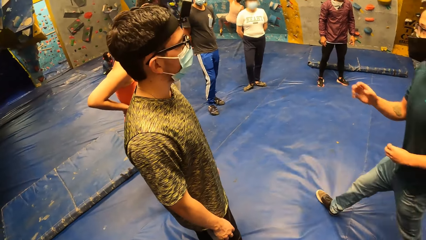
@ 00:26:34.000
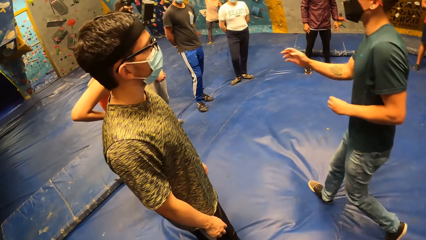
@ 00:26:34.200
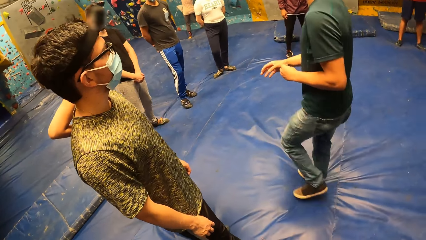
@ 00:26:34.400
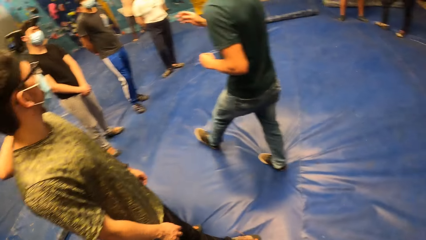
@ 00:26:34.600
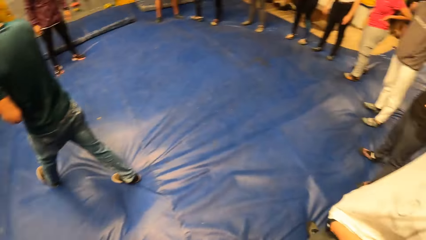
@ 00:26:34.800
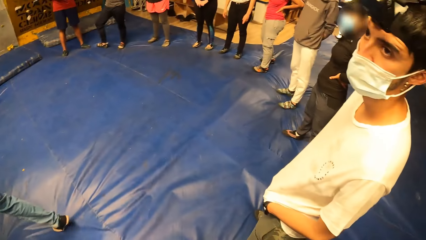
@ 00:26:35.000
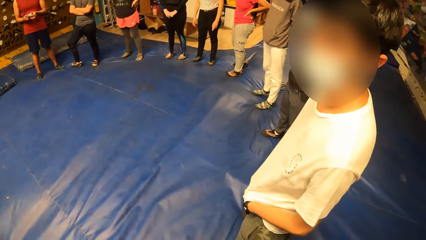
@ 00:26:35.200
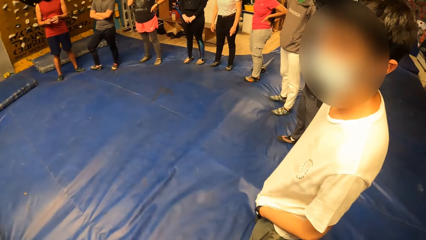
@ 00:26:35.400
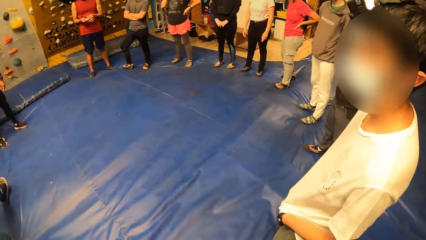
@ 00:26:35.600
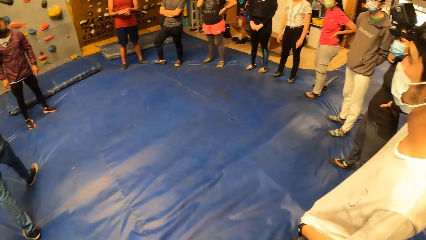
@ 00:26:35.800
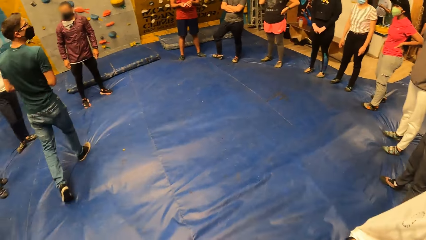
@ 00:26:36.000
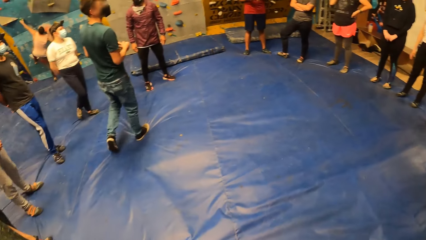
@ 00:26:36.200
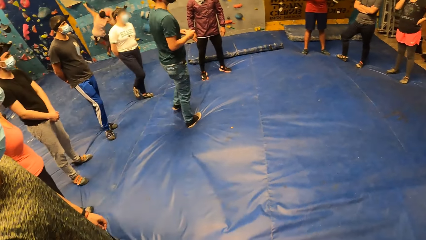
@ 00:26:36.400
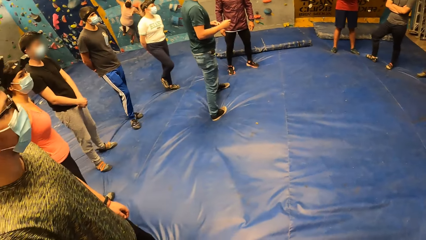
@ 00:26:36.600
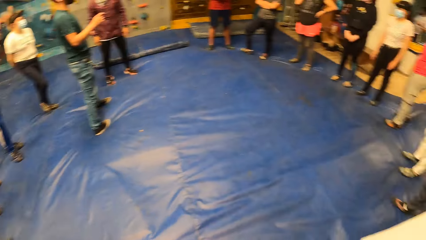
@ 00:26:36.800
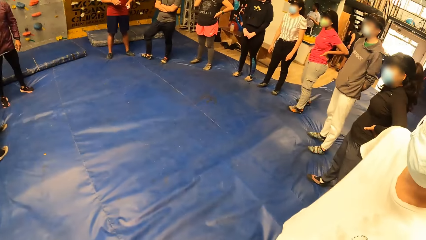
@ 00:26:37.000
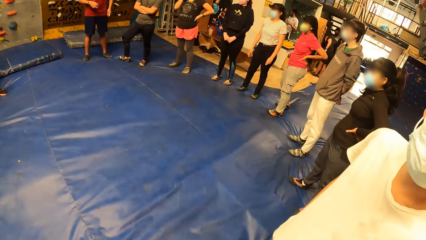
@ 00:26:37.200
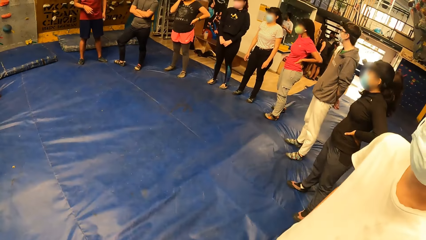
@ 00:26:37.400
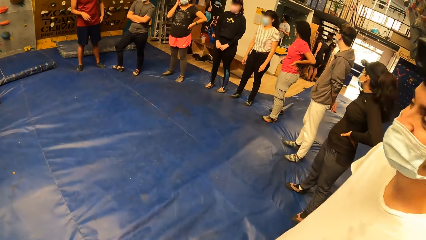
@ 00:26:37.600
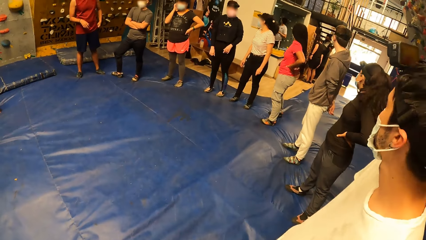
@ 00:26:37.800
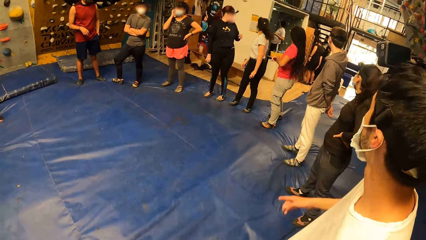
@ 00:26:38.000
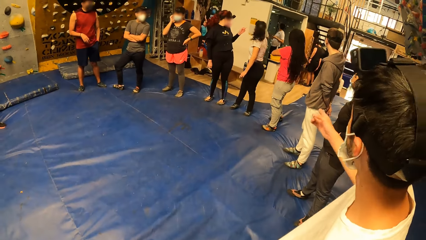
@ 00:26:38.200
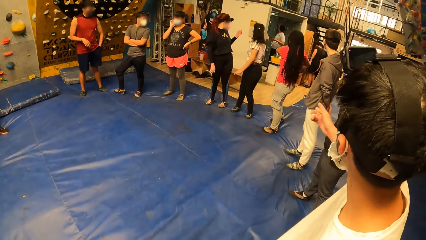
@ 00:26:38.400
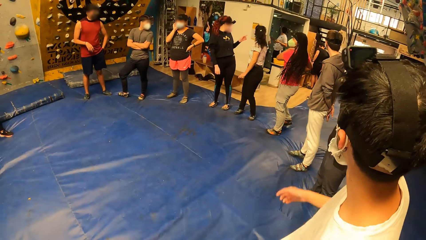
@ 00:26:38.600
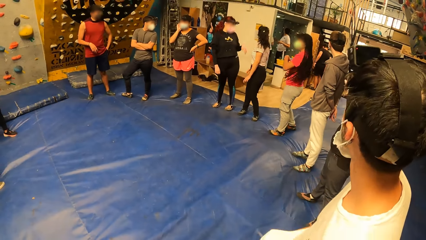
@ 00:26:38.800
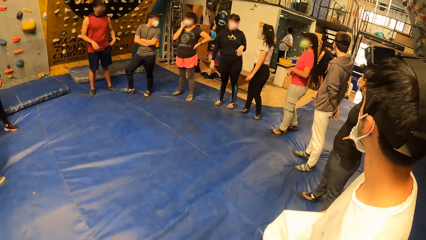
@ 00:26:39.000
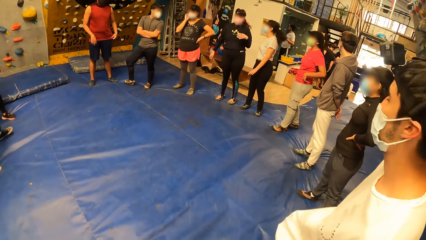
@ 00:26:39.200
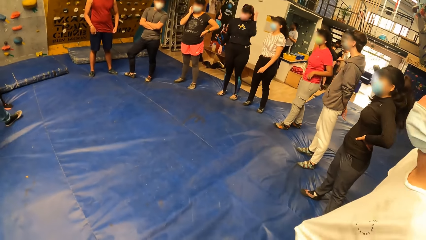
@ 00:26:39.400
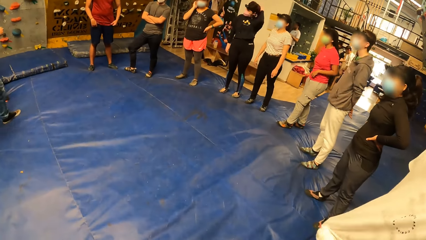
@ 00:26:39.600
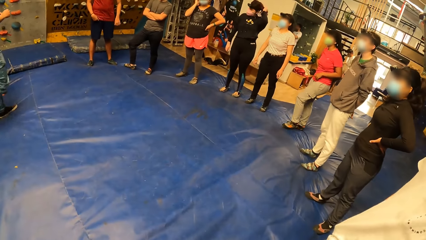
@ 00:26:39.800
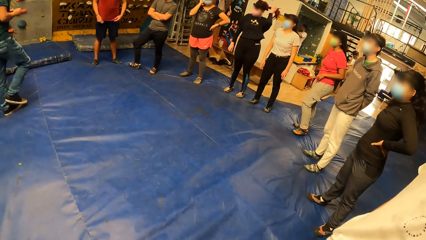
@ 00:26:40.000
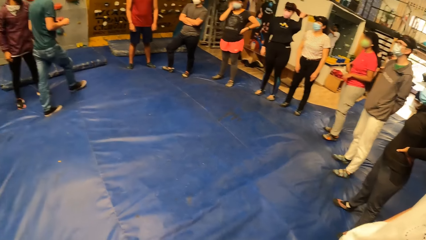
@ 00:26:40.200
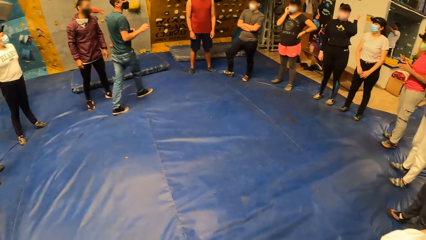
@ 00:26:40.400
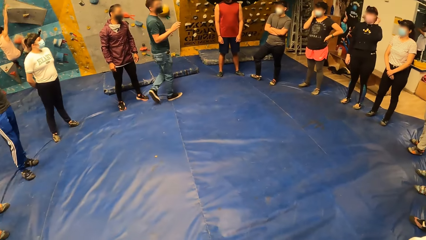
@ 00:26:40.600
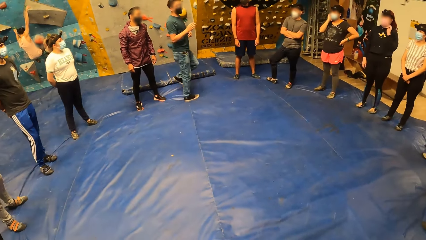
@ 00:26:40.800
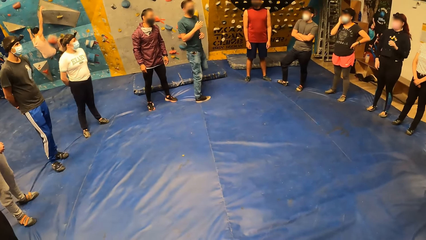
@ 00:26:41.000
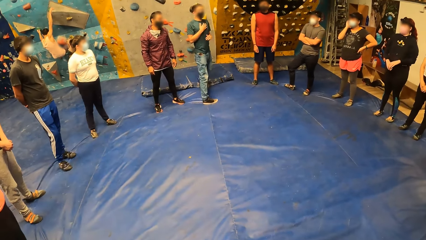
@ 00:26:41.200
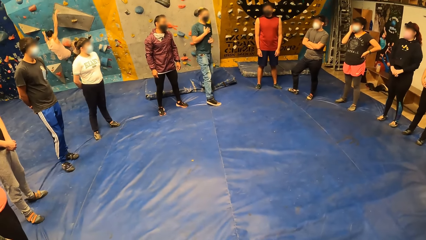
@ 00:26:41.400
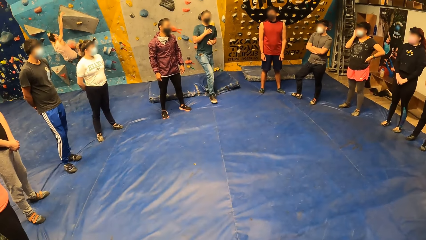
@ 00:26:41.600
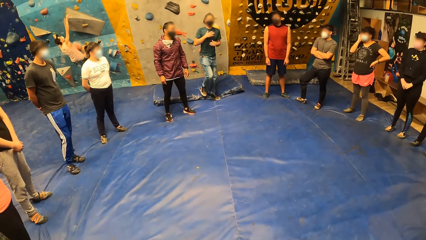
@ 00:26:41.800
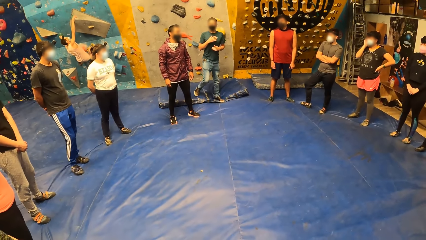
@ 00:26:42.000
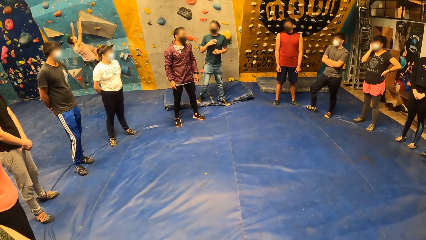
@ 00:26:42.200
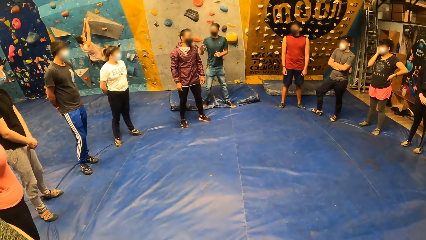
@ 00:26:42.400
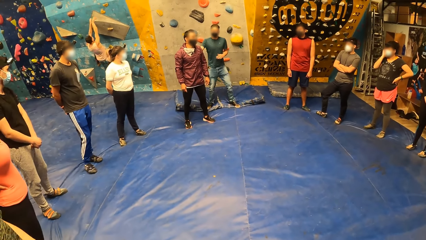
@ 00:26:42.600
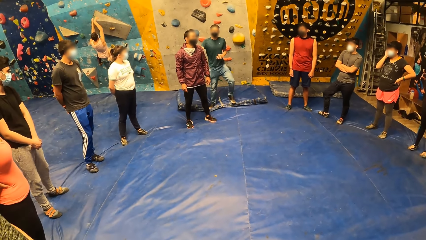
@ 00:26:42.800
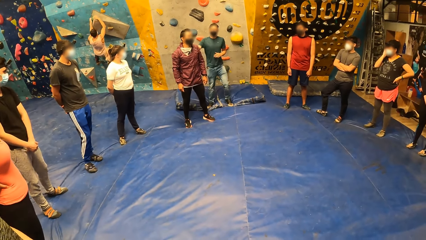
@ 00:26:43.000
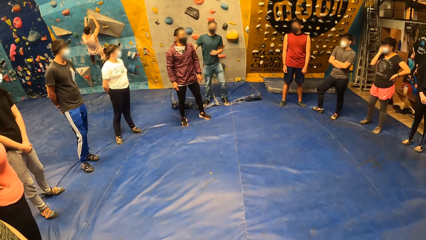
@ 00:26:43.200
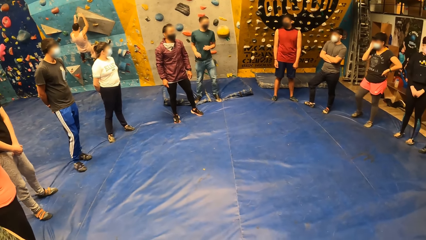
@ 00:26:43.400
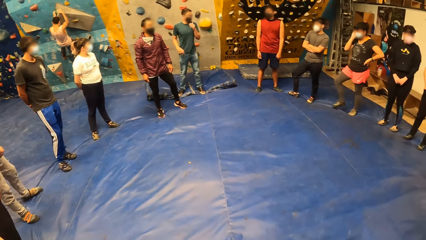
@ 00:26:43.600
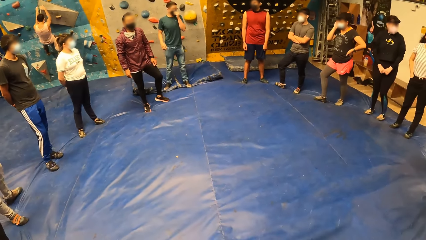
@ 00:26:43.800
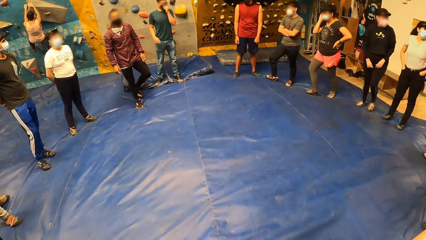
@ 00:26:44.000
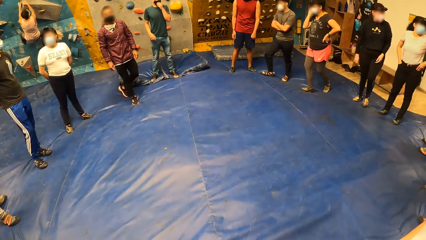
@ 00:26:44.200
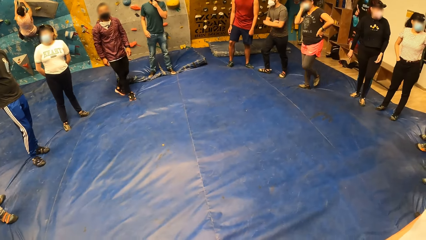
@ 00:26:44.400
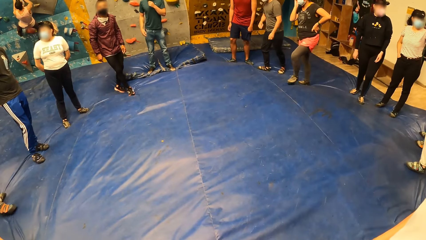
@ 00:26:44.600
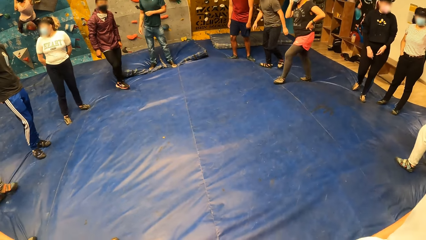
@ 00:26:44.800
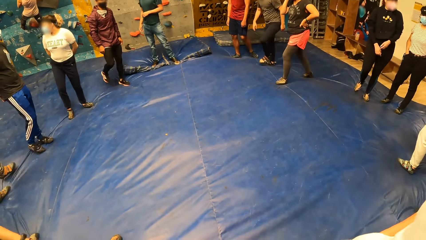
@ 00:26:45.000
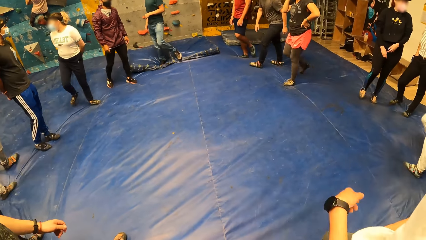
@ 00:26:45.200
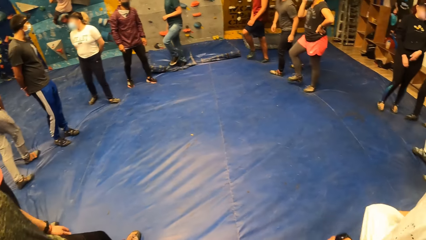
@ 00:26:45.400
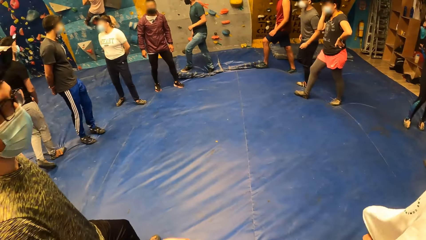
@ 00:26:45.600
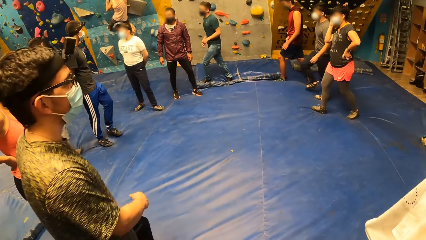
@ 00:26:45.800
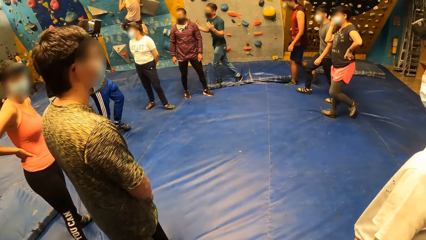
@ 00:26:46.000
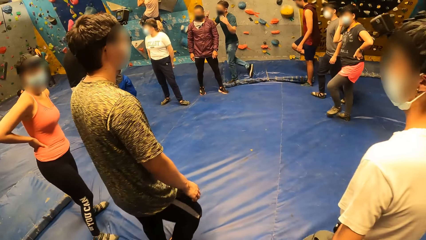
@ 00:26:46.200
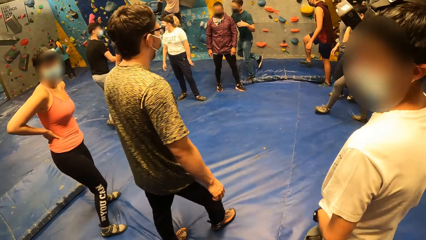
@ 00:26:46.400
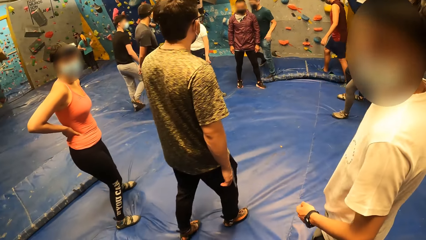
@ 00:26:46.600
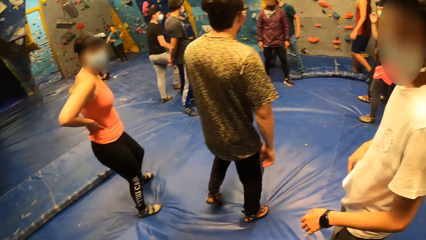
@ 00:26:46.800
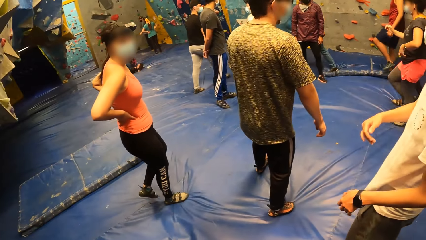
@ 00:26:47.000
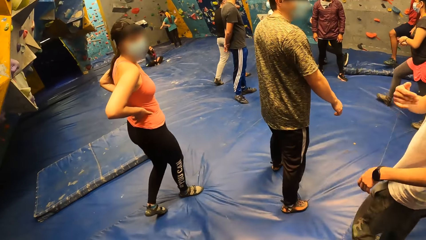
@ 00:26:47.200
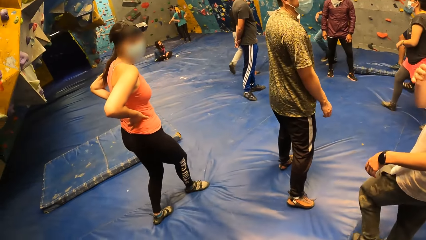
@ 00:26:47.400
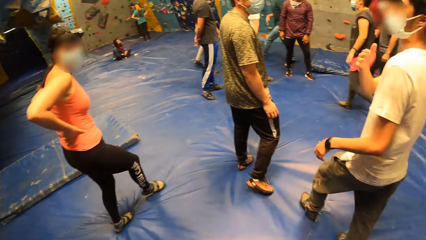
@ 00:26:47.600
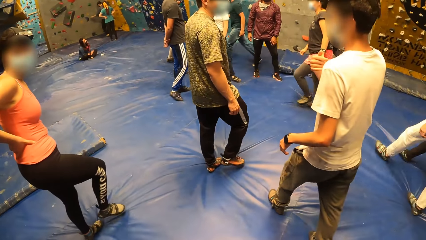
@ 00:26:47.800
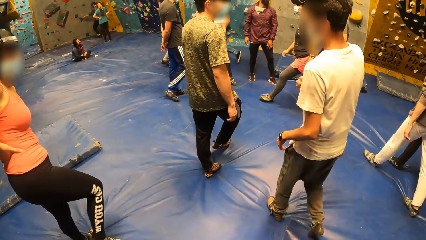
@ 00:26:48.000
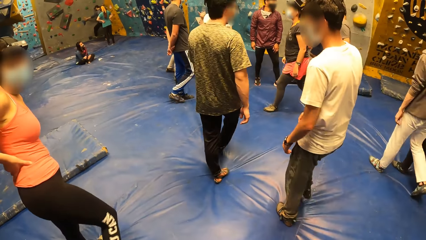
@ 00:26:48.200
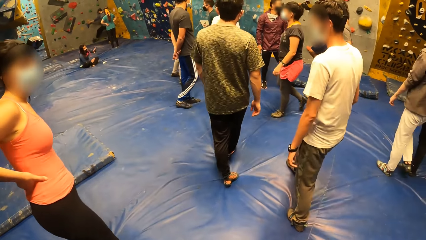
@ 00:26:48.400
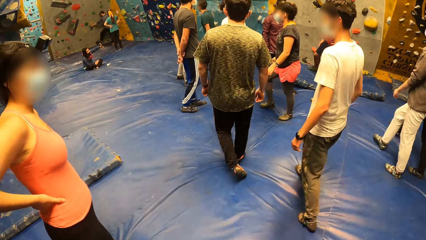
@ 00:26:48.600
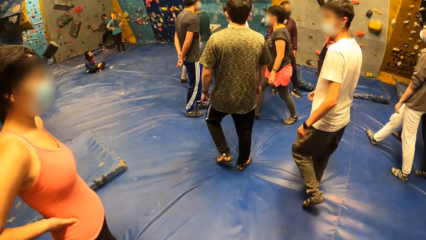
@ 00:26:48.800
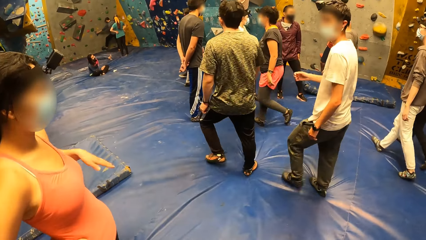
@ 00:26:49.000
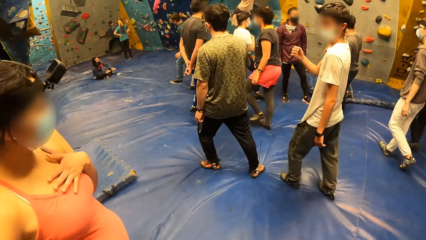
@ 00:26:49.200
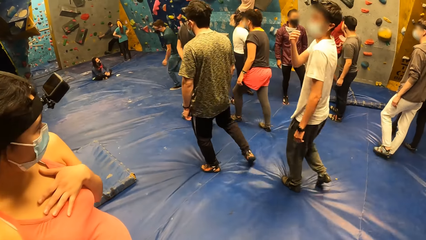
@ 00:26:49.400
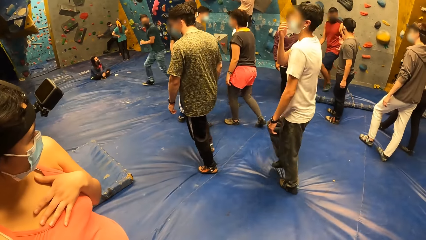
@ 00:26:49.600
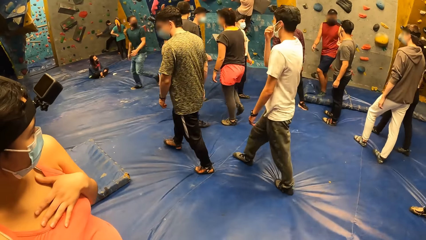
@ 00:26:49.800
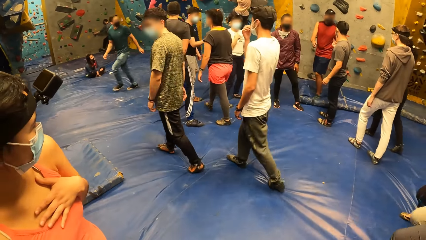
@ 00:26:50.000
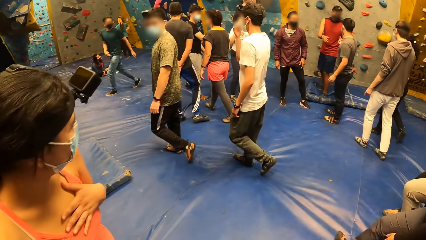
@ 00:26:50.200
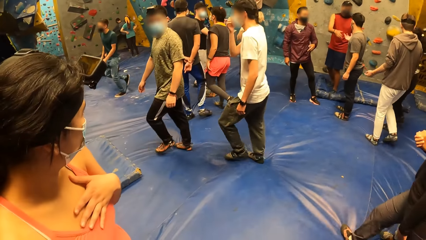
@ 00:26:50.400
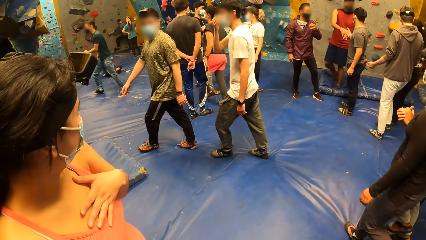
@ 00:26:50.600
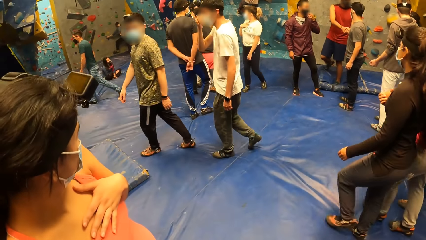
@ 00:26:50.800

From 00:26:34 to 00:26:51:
The camera wearer looks around the field. They look at a man. They converse with another man. A third man converses with a team. The camera wearer and a group of people walk on a crash pad. They walk around the field.
